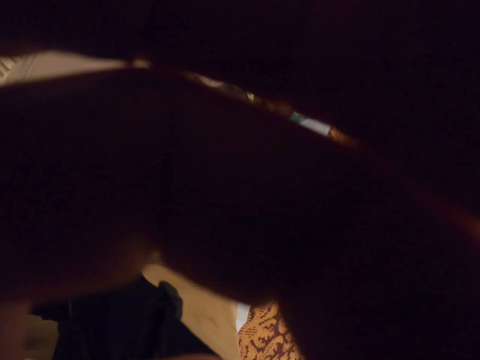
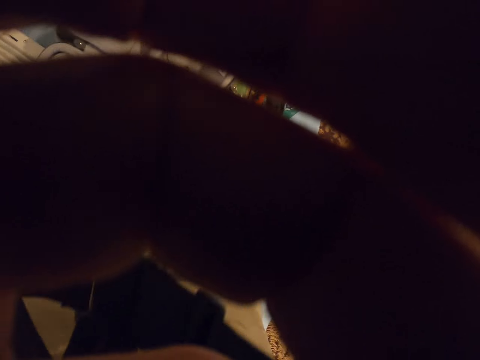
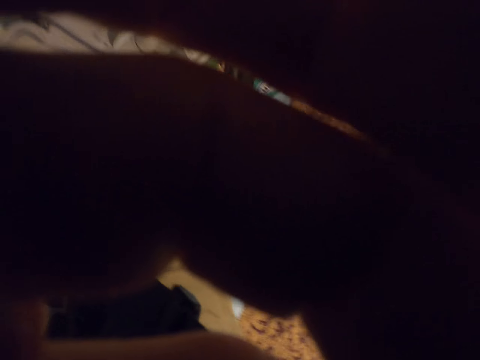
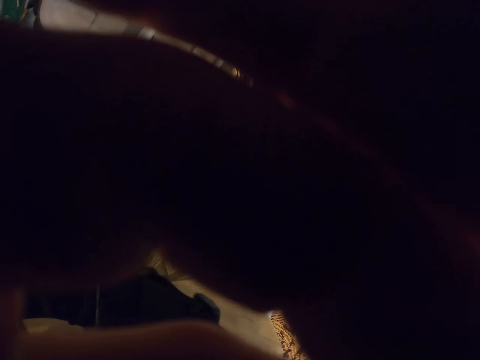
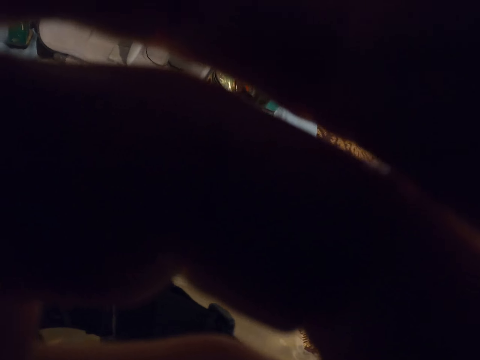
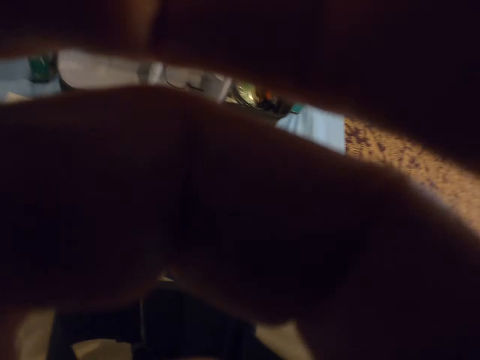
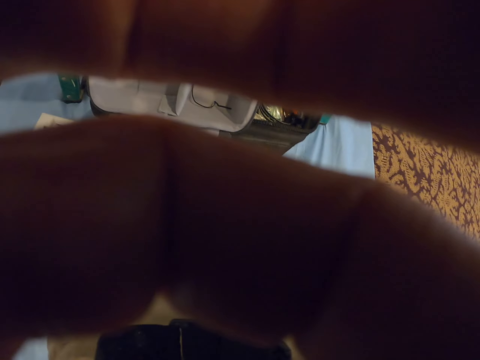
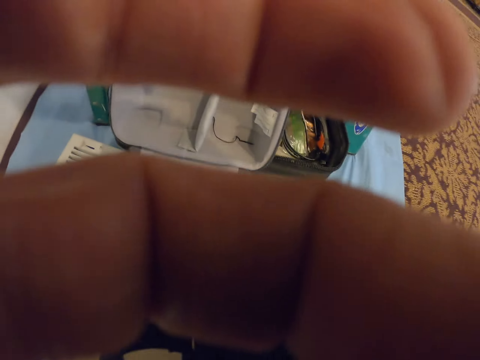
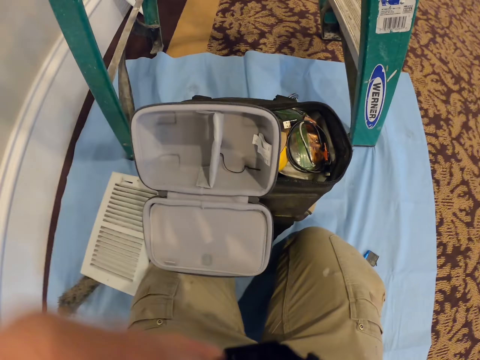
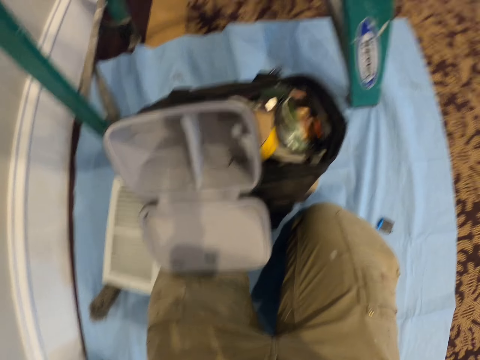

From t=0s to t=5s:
The camera wearer adjusts a camera on his head with both hands.

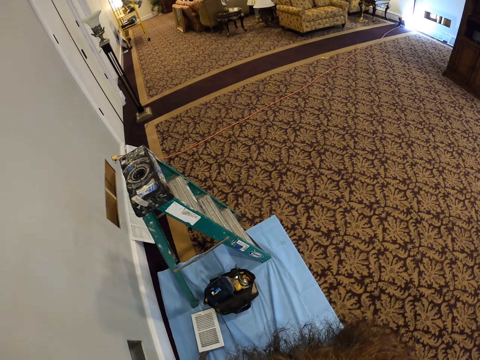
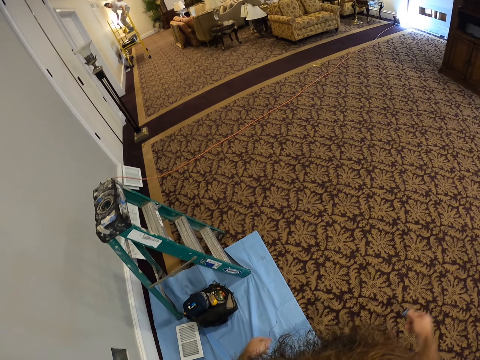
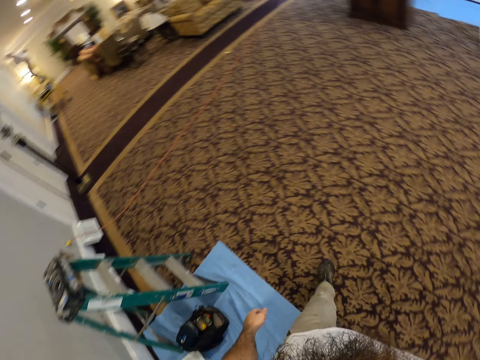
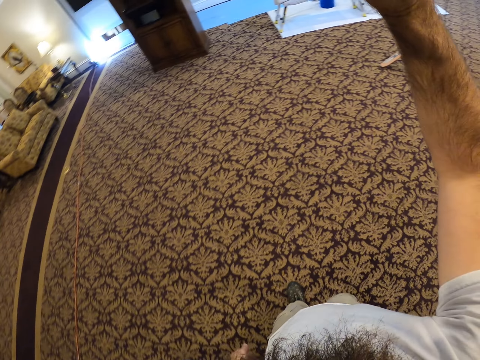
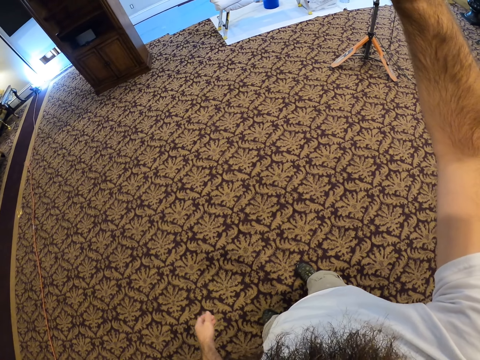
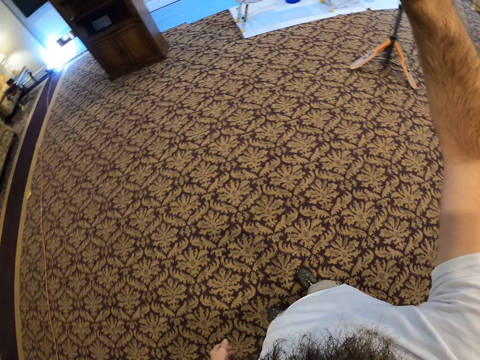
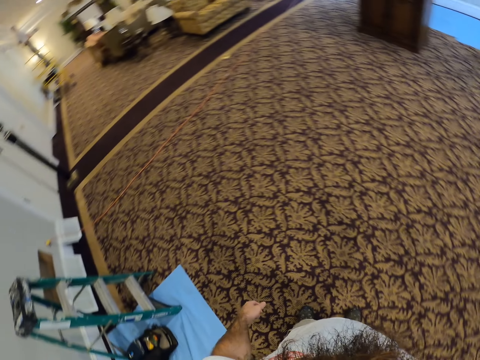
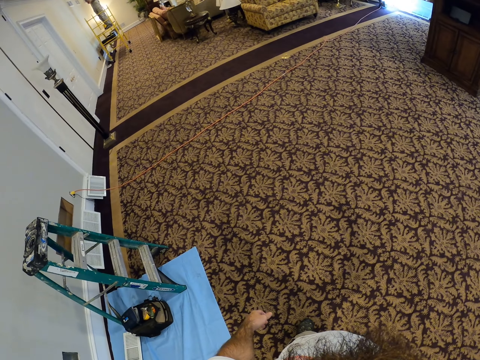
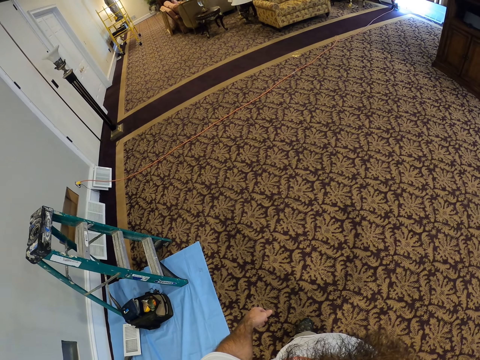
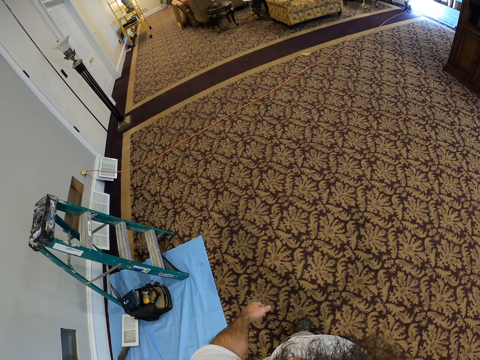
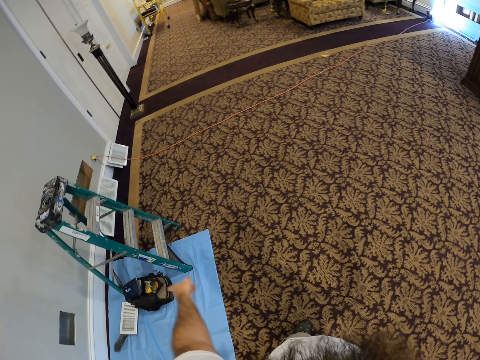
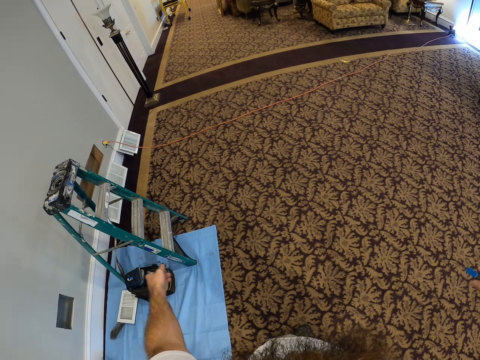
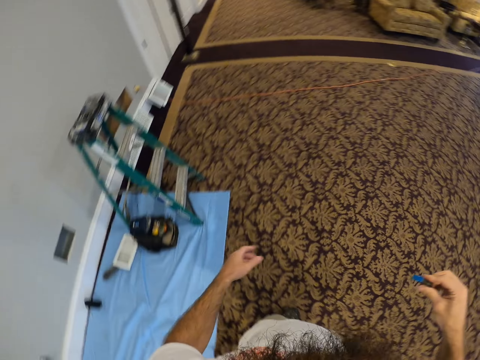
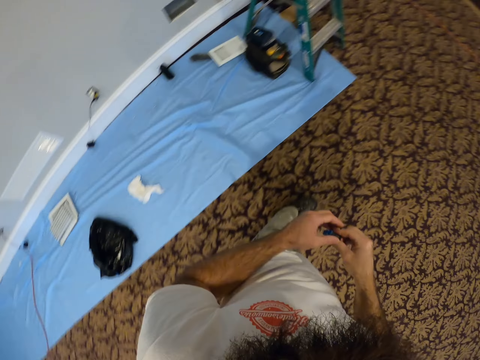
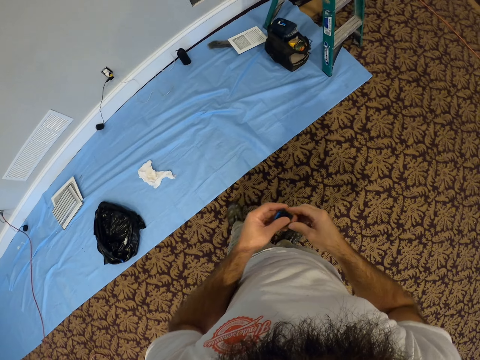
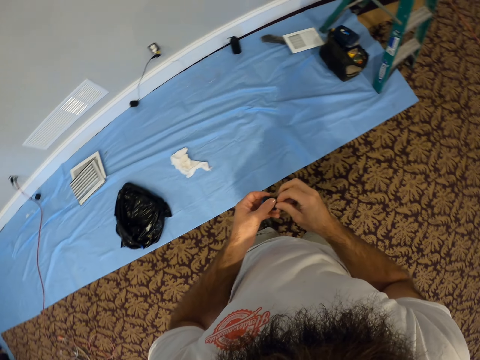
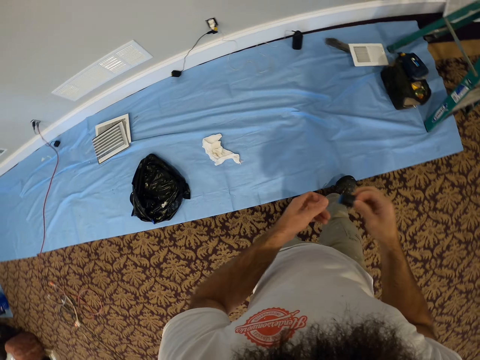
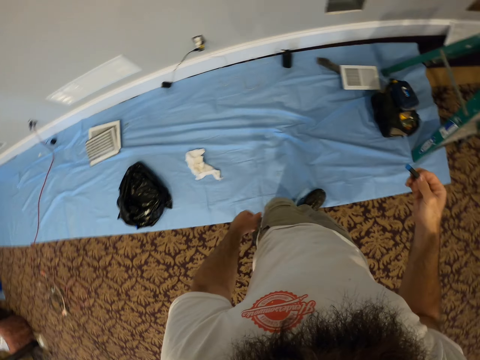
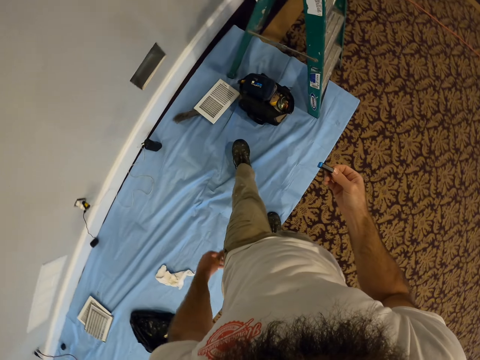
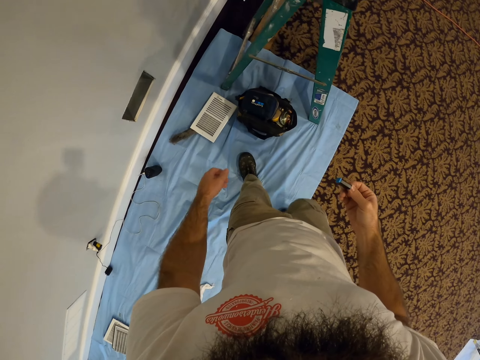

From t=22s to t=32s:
The camera wearer adjusts the camera on his head with his right hand. He walks around. He holds the USB drive in both hands.

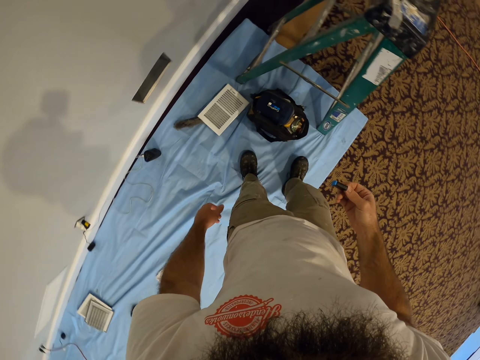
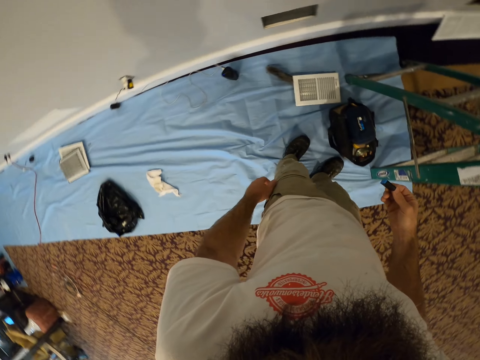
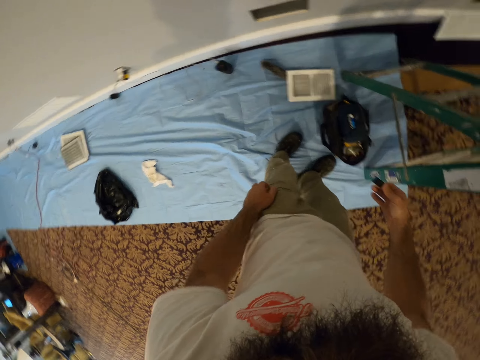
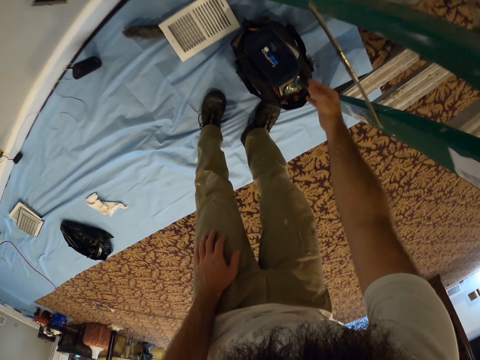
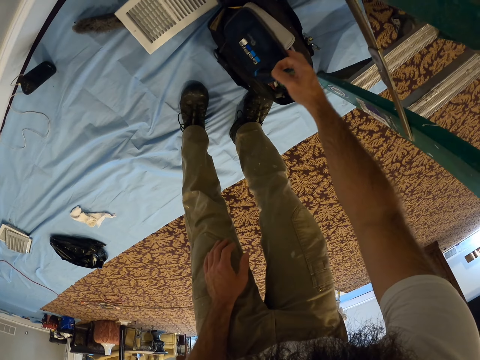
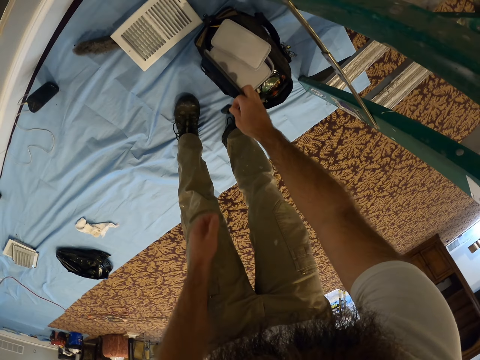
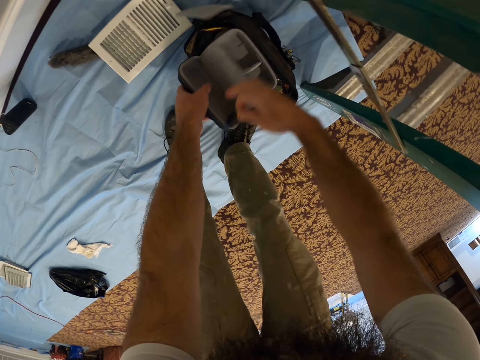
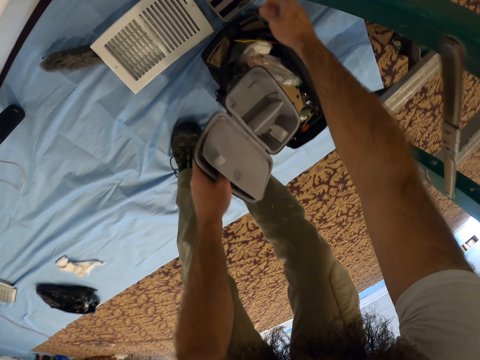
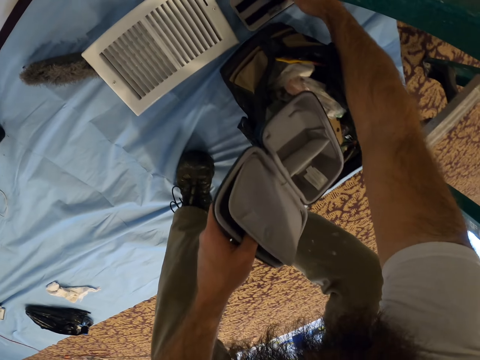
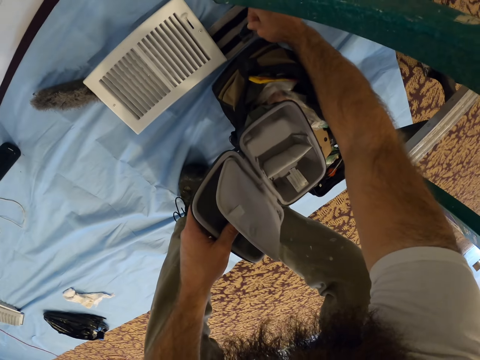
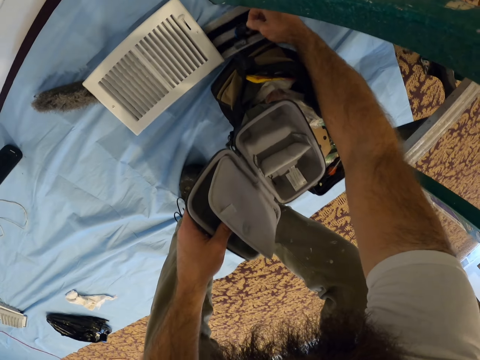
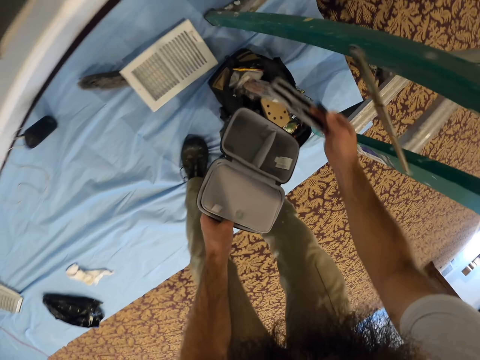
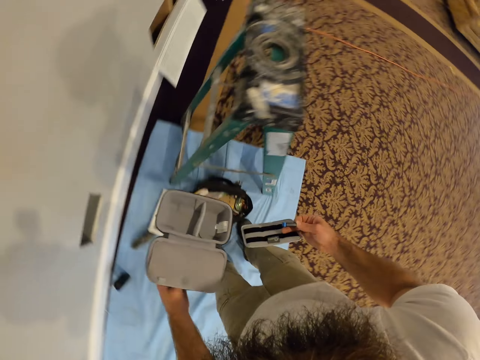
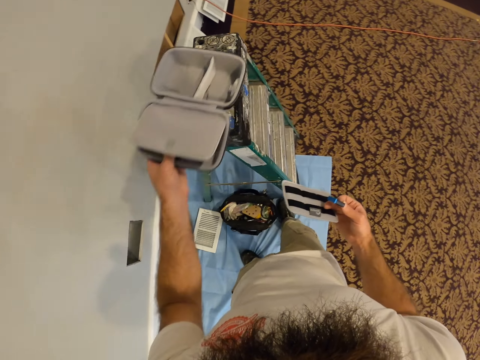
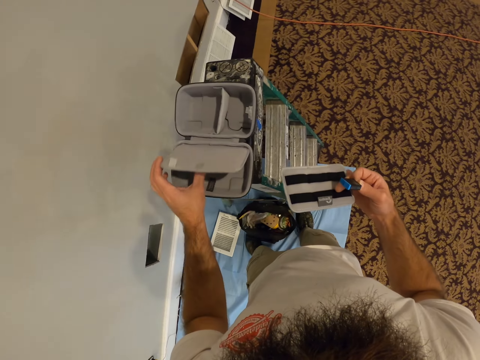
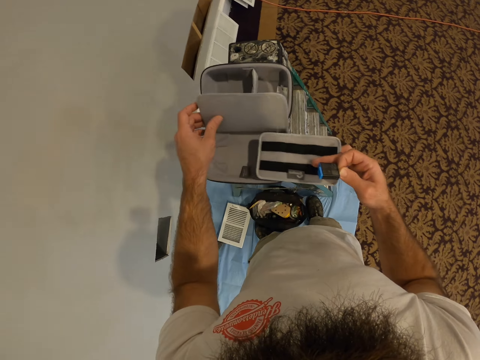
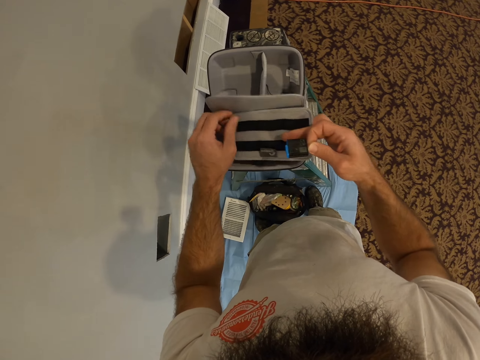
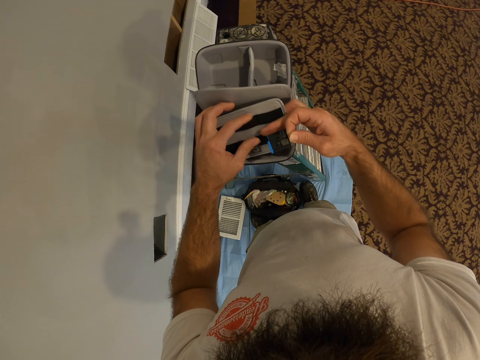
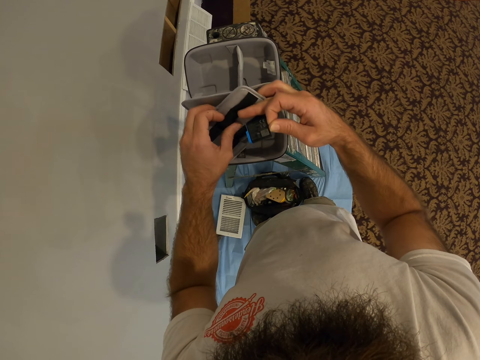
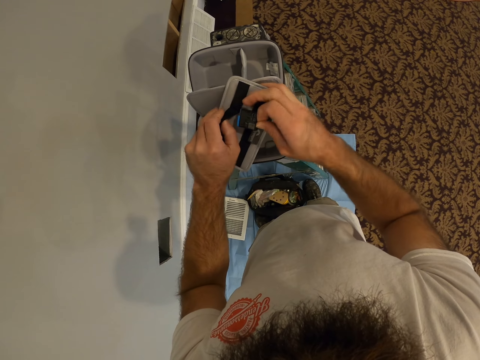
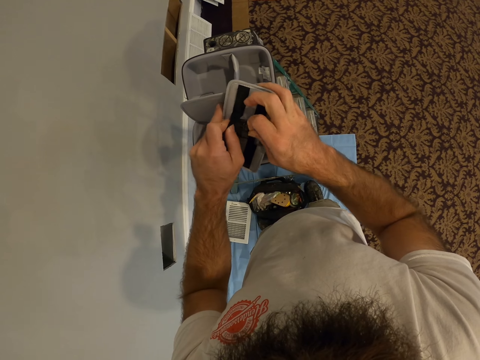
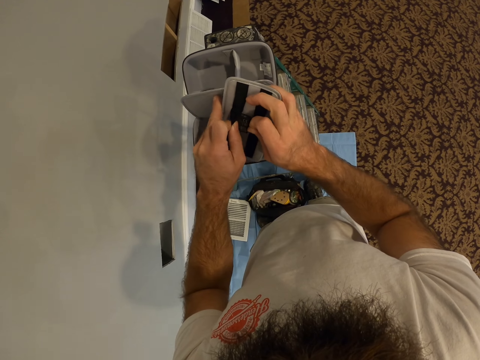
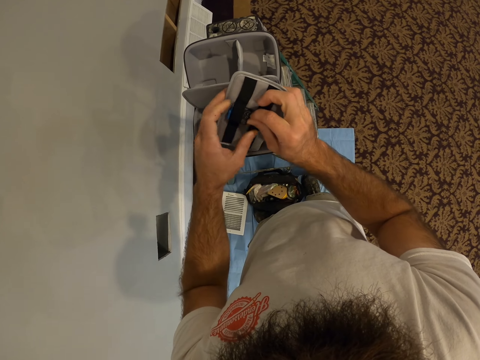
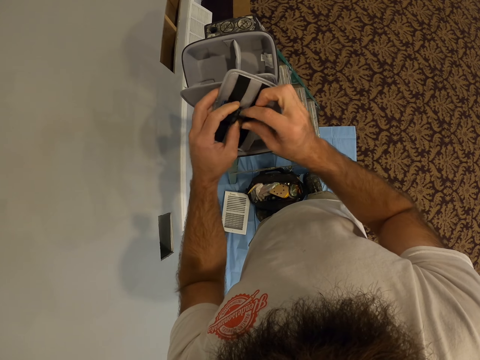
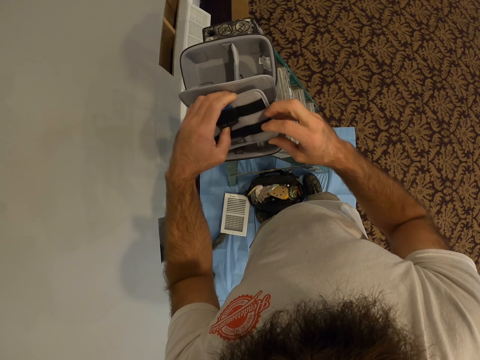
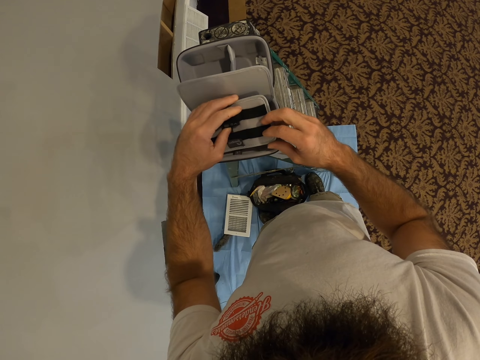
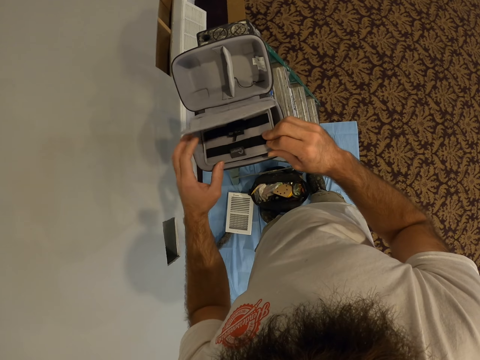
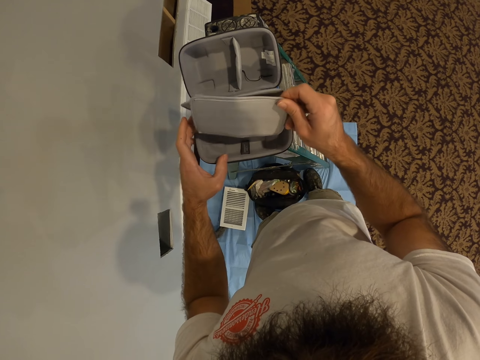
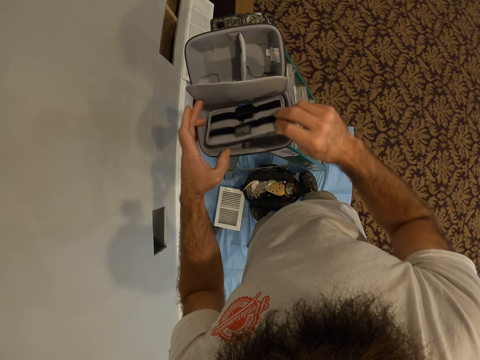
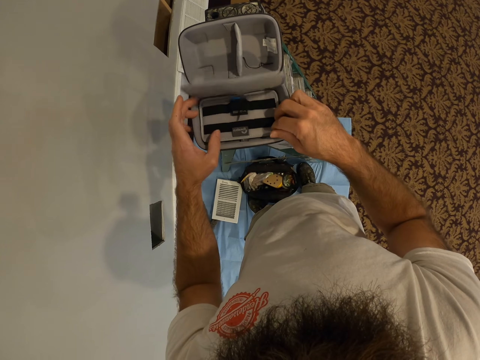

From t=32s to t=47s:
The camera wearer opens the camera box or case with his right hand. He holds the camera box with his left hand. He picks up a flap or holder of the camera box from the floor with his right hand. He carries the case. He drops the camera box on a ladder with his left hand. He places the case on something. He places the holder in the case. He places the USB drive in the flap on the camera box. He places the flap of the camera box in the camera box with both hands.
